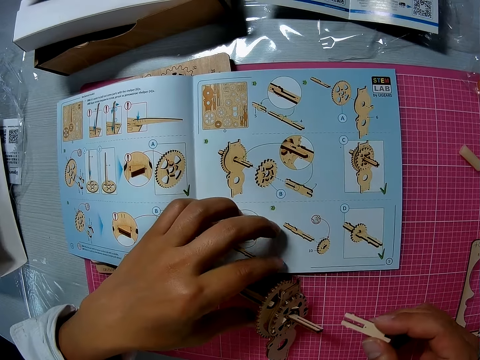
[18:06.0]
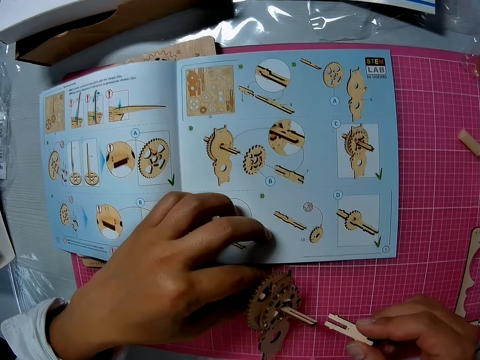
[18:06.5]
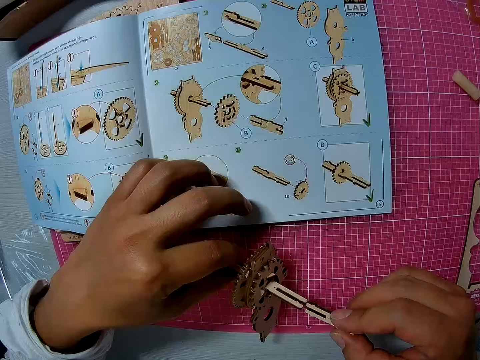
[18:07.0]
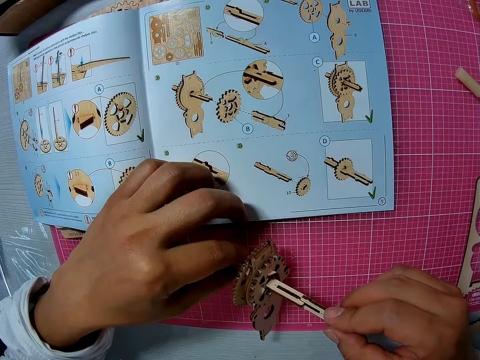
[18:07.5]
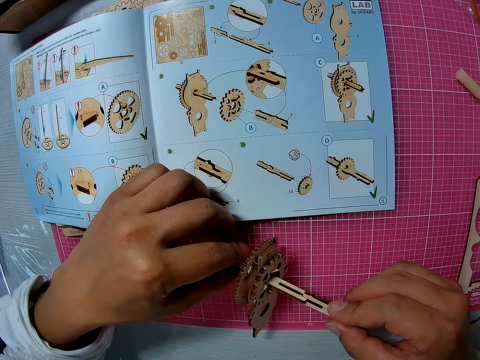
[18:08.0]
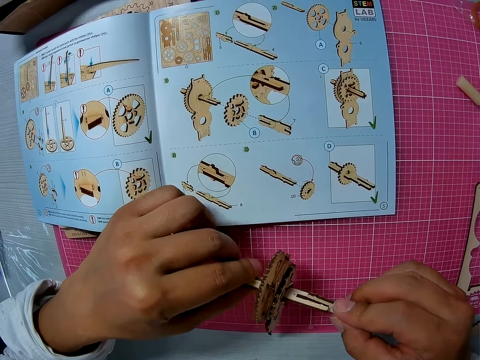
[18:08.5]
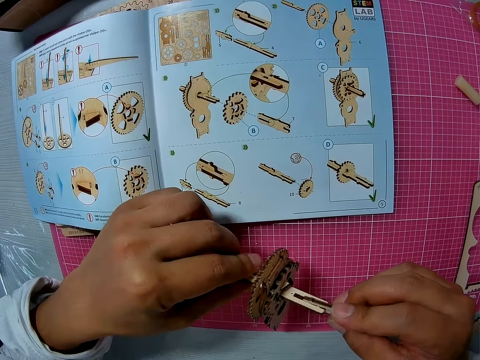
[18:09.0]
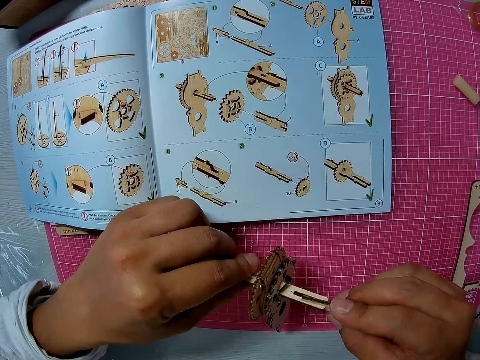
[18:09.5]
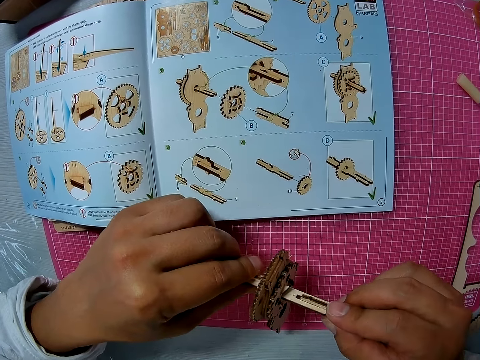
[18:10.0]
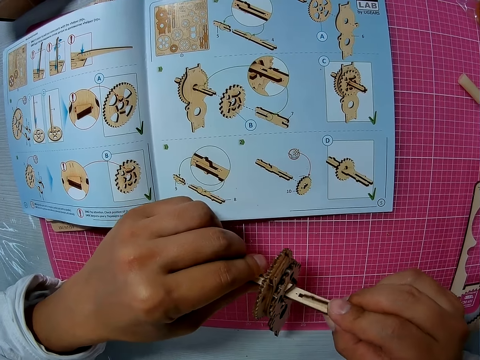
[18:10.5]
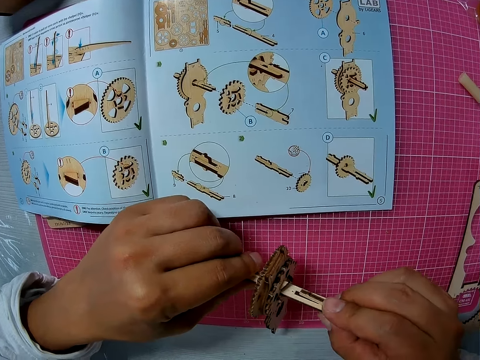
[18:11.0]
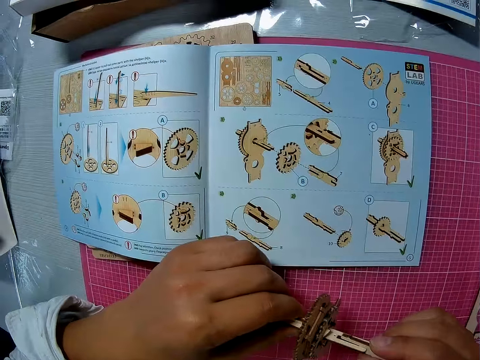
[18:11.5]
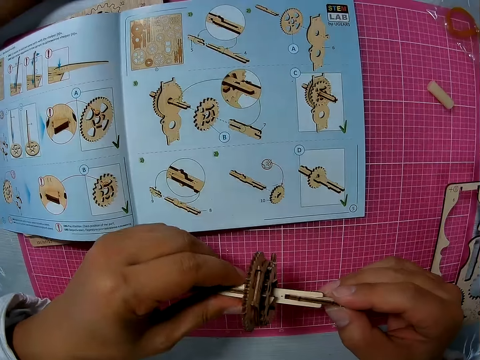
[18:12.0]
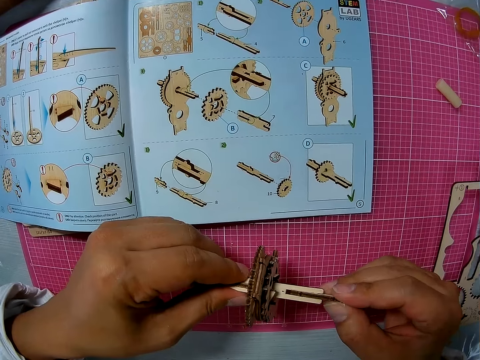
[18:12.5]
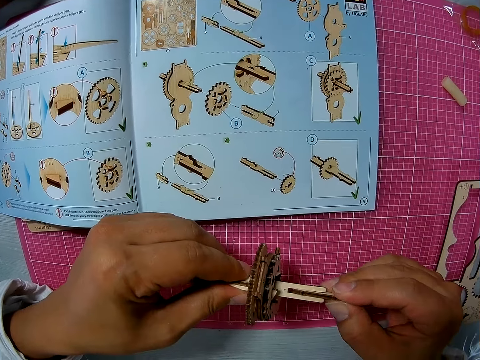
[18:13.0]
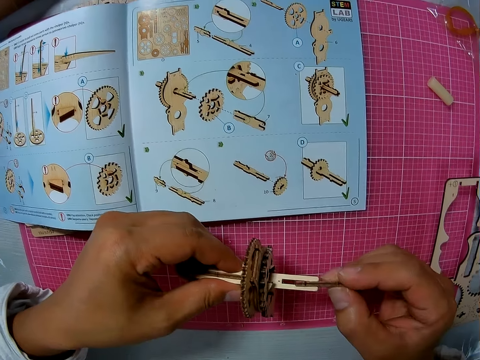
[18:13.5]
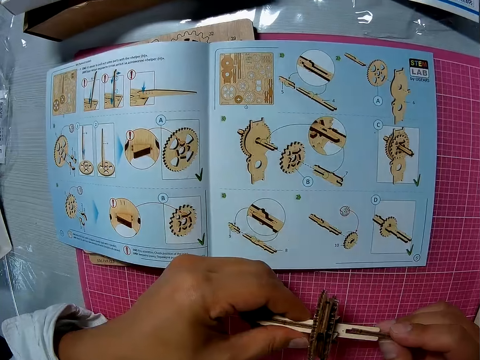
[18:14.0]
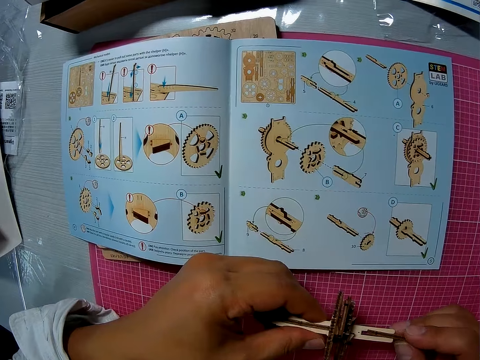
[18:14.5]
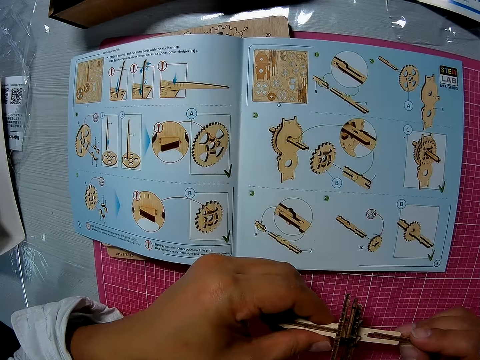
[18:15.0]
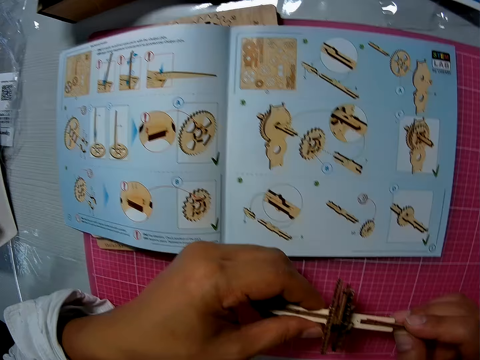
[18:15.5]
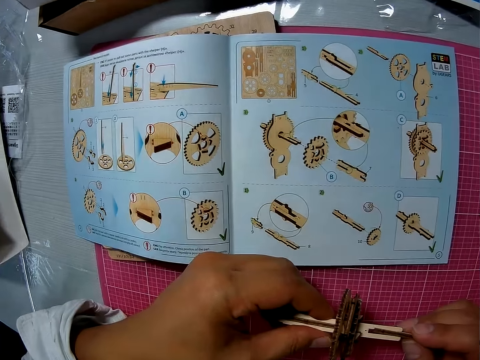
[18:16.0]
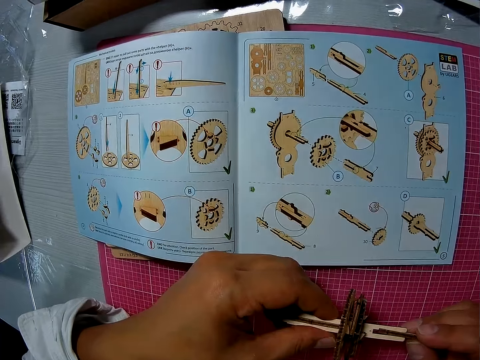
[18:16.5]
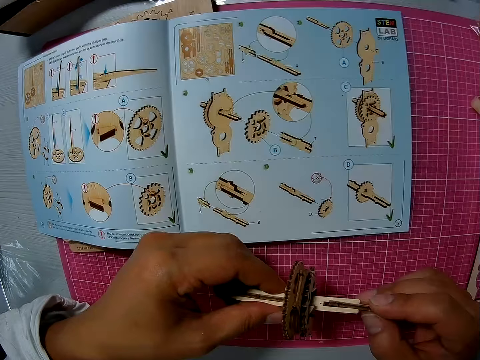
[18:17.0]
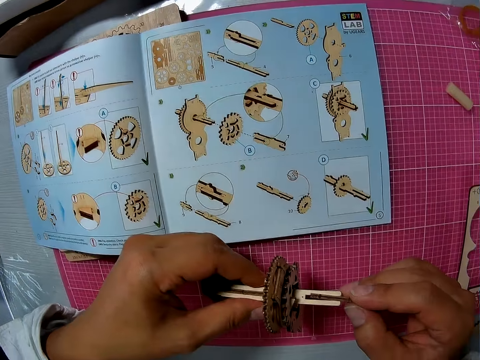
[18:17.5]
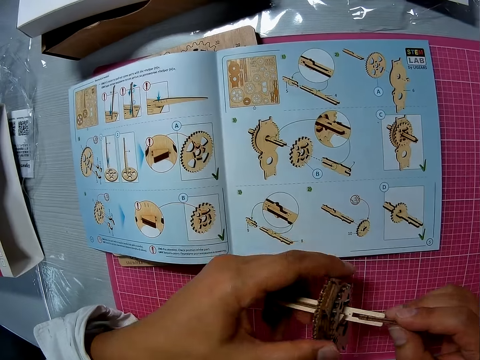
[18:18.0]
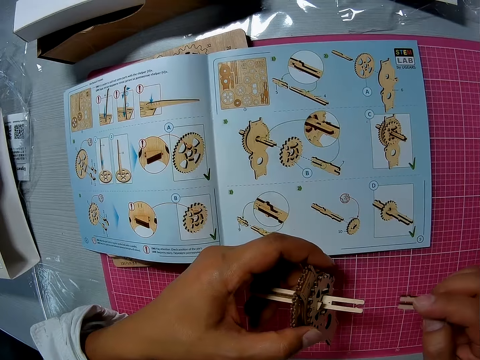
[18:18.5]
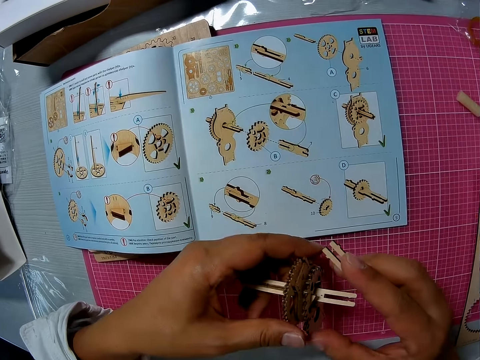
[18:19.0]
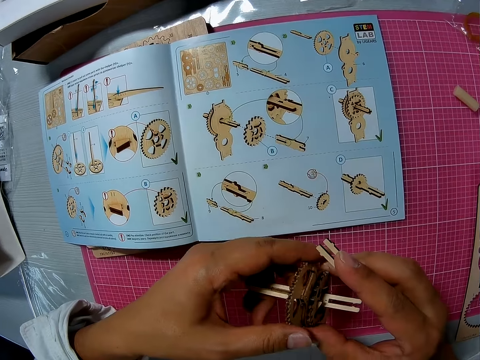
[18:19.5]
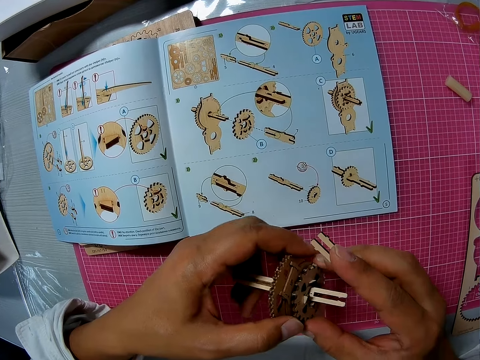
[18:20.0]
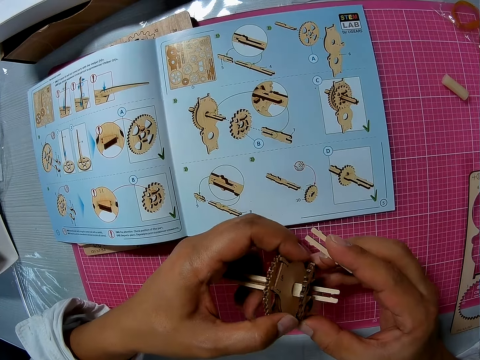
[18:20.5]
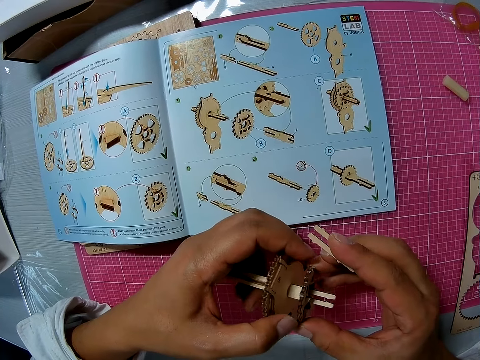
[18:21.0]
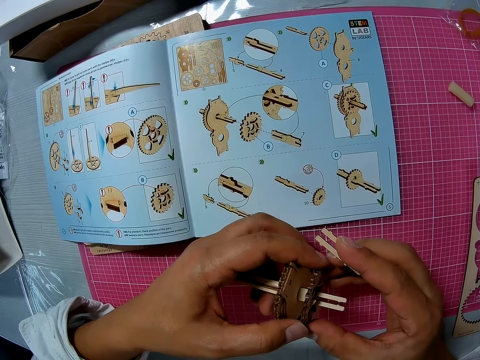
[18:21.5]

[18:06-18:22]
The camera wearer fixes the wood piece and the wooden pieces together. He inserts a shaft on the drive shaft. He adjusts a round piece on the model with his right hand.

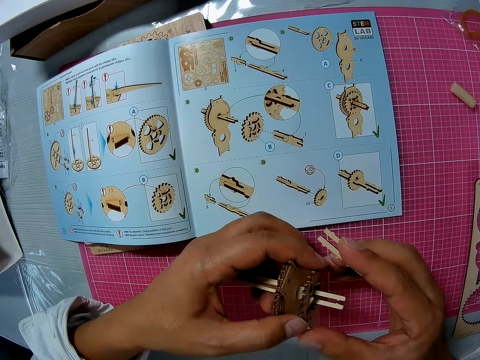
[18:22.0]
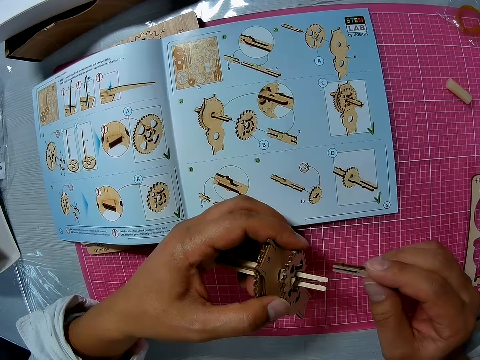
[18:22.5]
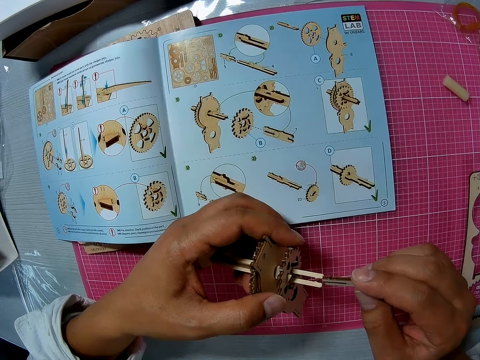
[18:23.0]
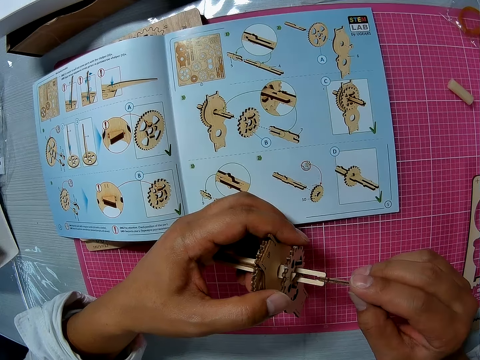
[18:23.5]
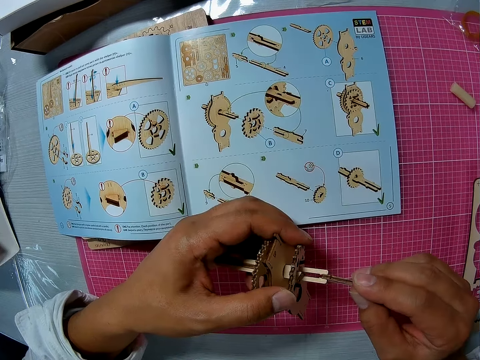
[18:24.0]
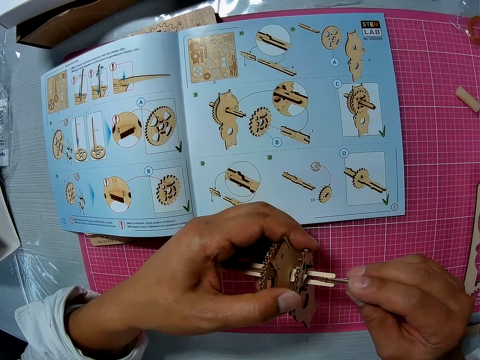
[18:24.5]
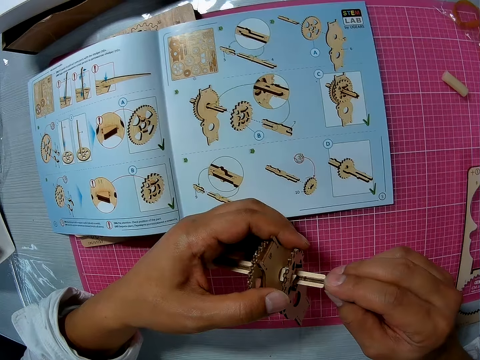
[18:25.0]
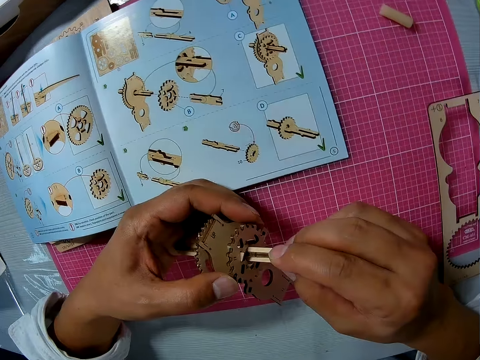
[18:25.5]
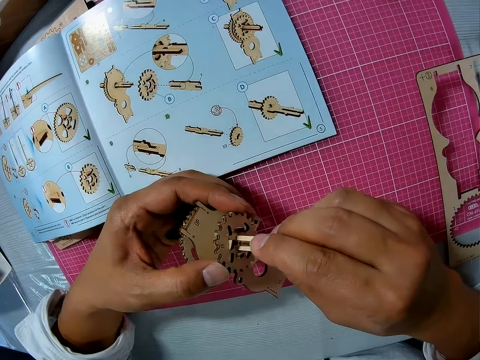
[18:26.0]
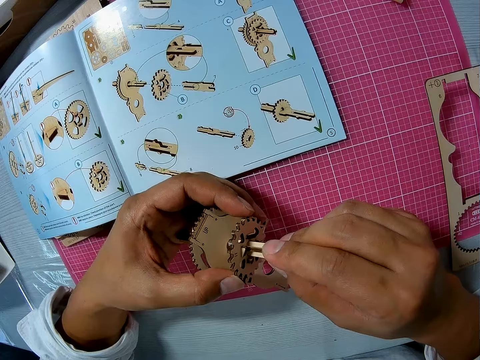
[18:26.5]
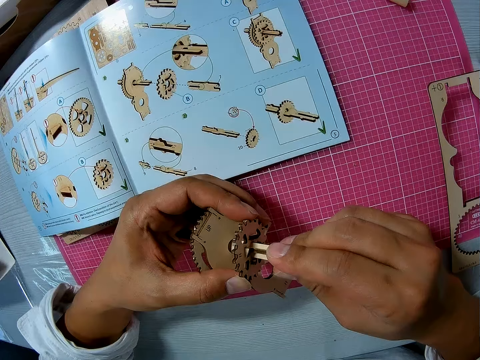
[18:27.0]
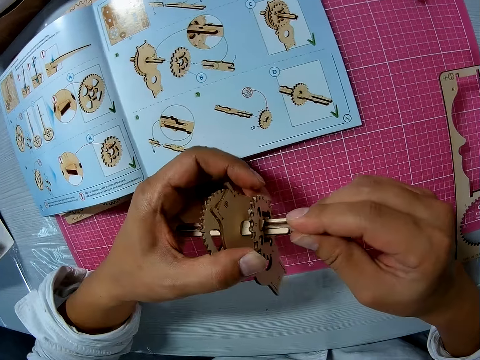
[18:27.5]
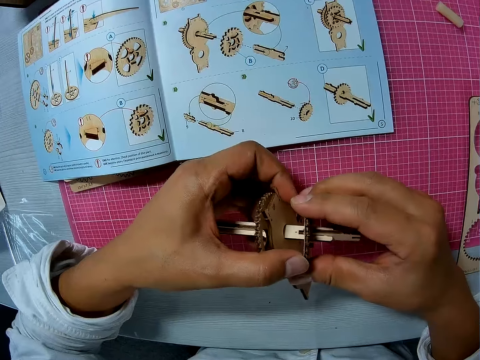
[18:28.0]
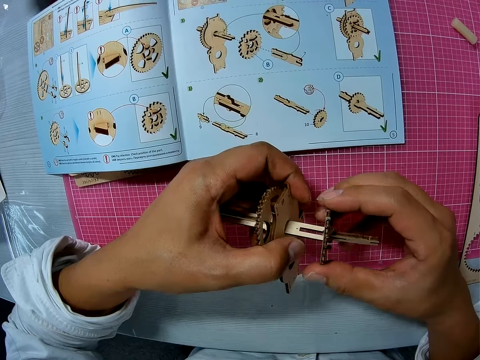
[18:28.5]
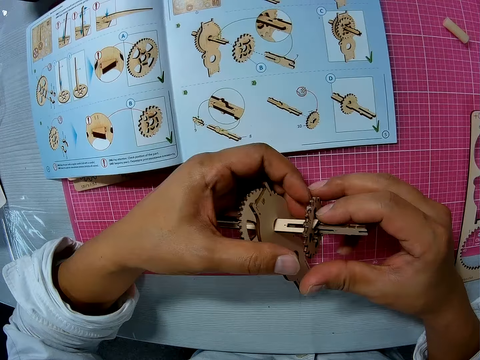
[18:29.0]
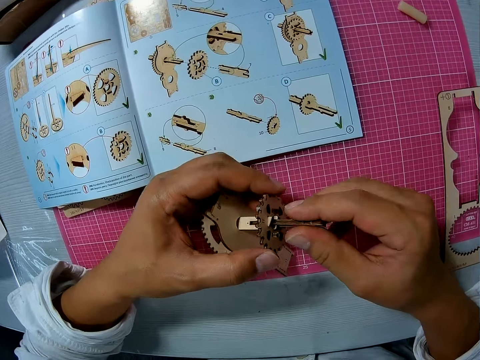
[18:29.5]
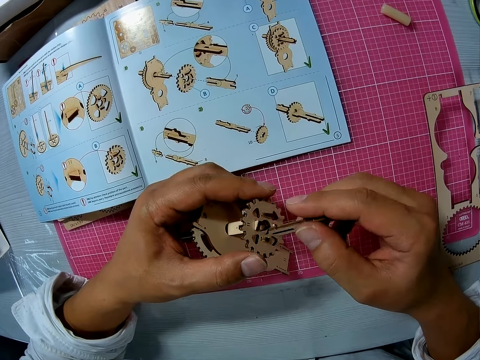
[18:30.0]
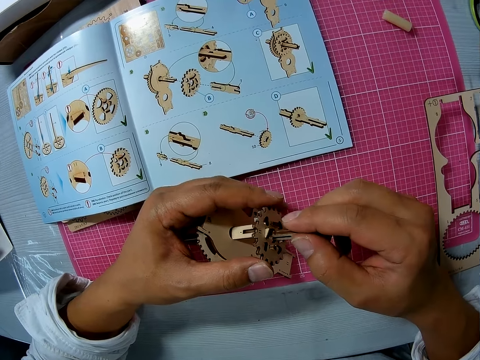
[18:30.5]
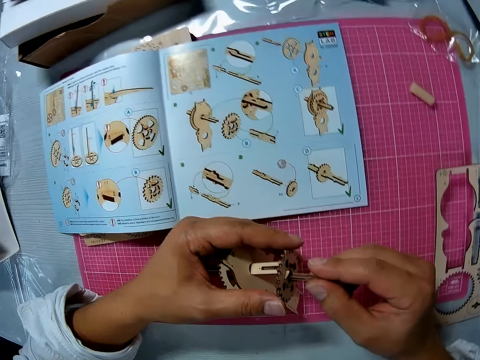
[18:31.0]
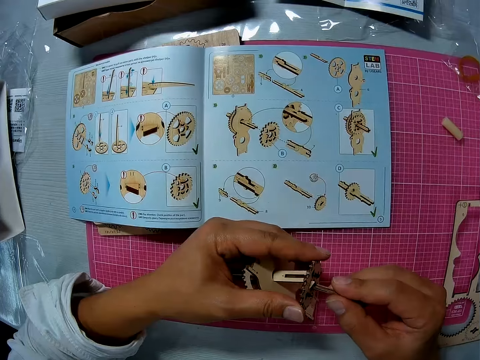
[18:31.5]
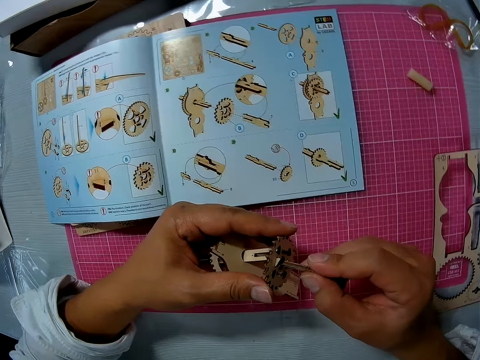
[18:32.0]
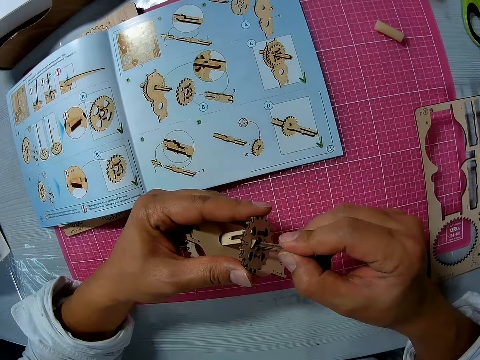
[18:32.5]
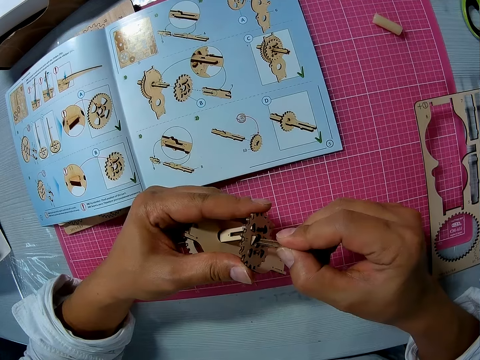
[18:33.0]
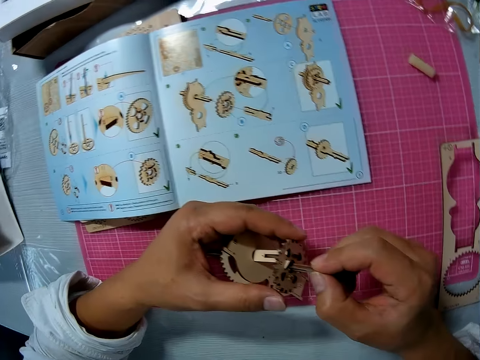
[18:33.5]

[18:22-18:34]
The camera wearer attaches the piece to the model. He adjusts the round piece on the model with his right hand. He removes the piece from the model. He attaches the piece to the round piece.
